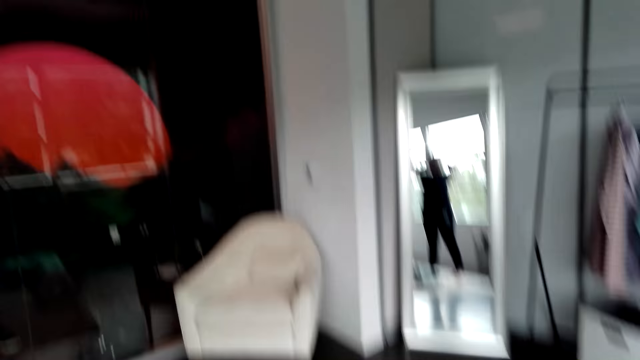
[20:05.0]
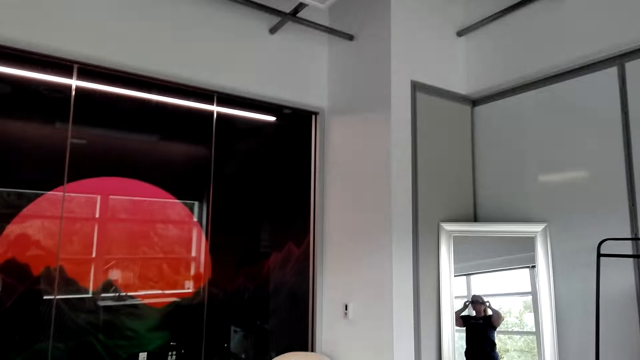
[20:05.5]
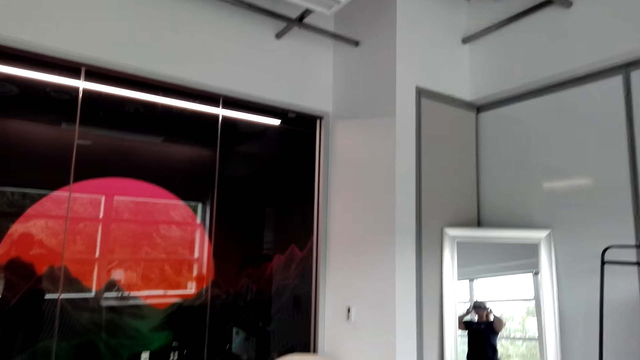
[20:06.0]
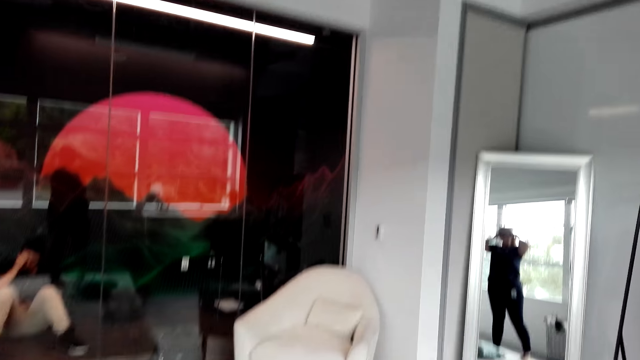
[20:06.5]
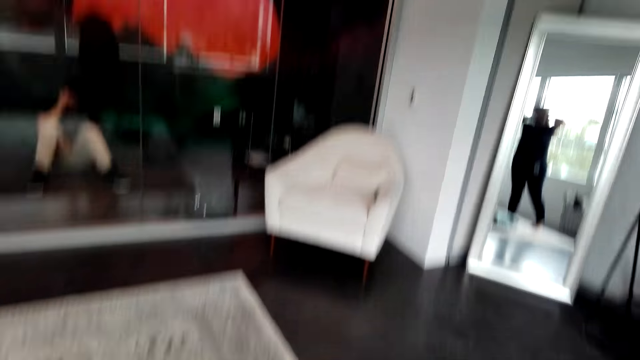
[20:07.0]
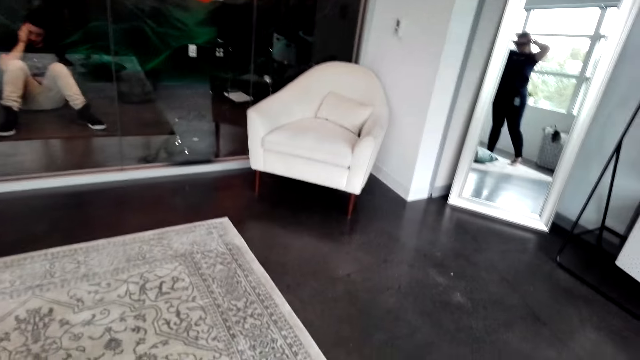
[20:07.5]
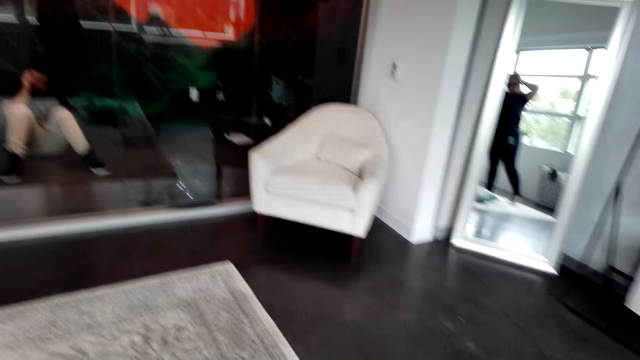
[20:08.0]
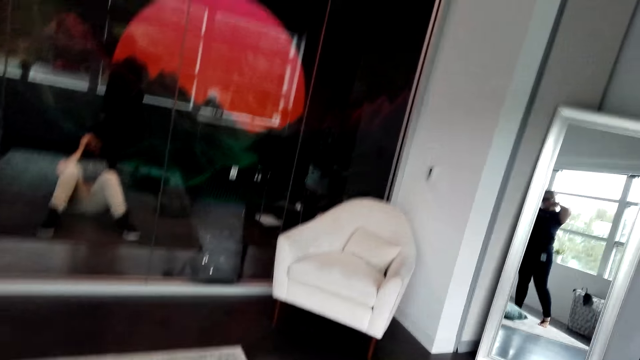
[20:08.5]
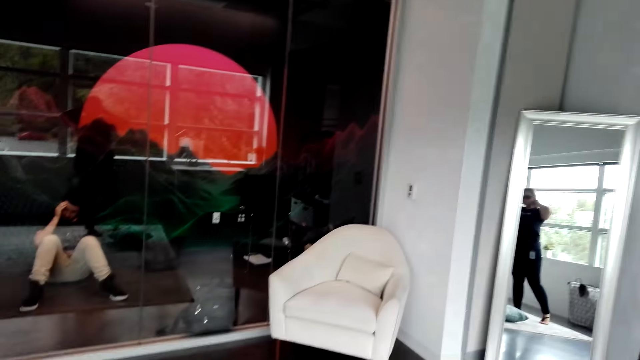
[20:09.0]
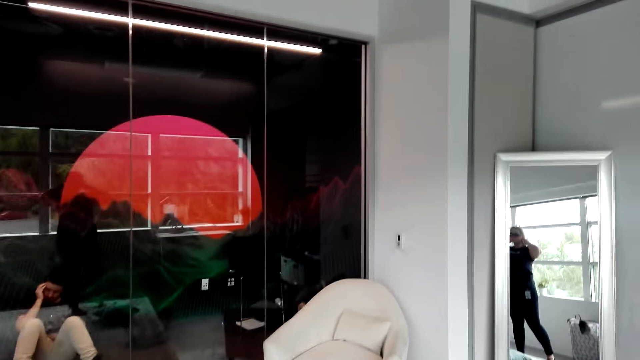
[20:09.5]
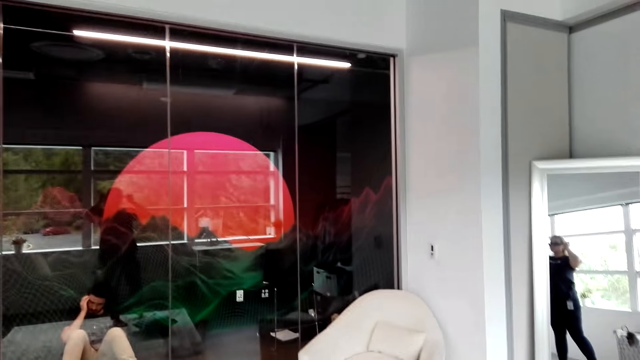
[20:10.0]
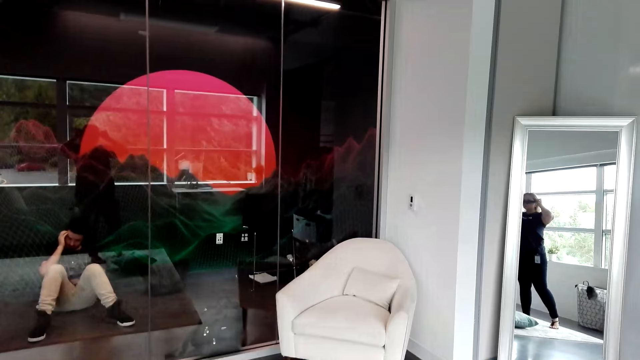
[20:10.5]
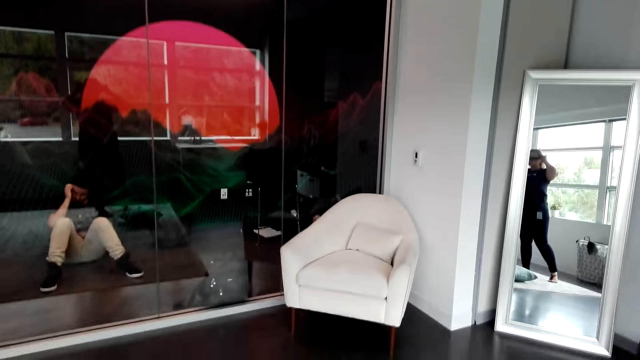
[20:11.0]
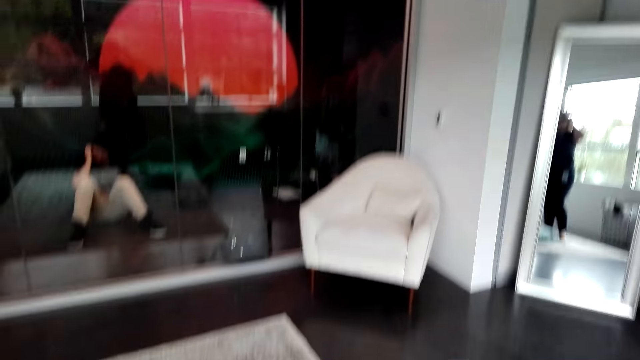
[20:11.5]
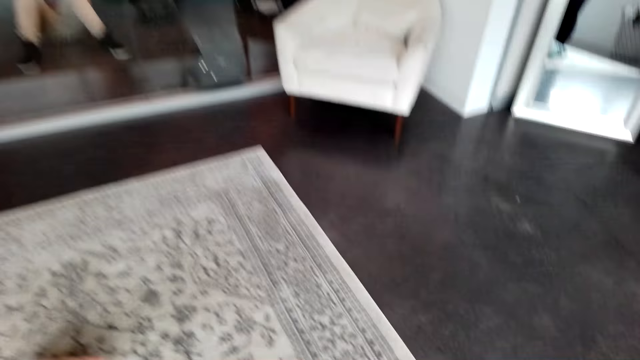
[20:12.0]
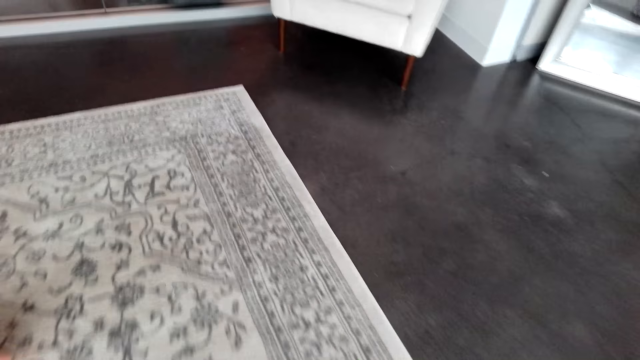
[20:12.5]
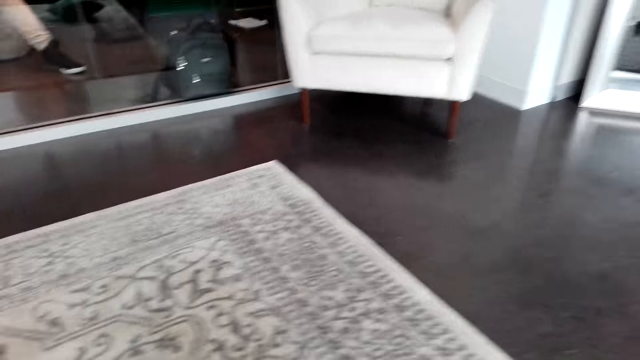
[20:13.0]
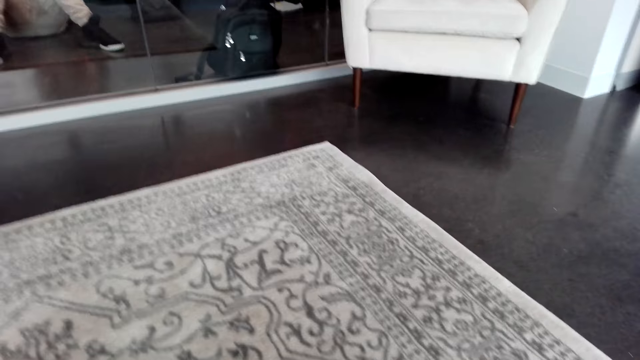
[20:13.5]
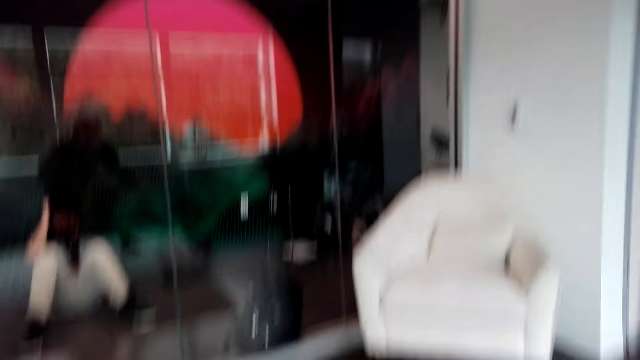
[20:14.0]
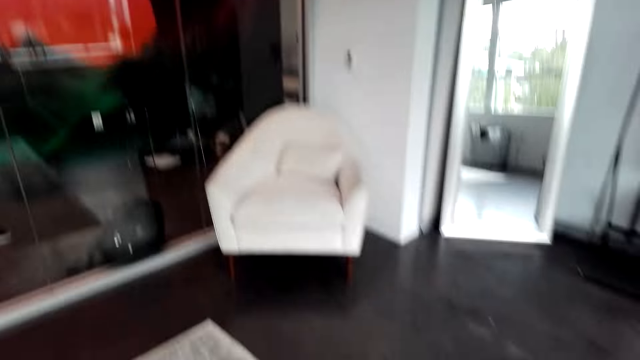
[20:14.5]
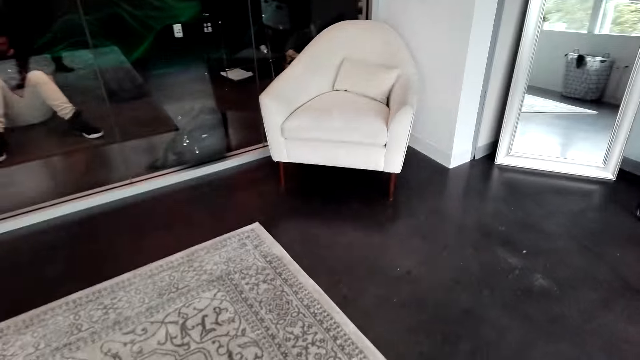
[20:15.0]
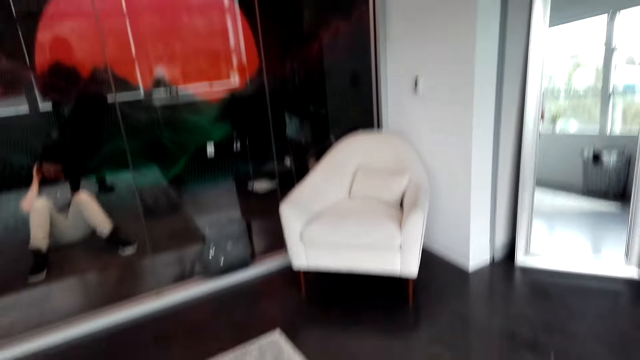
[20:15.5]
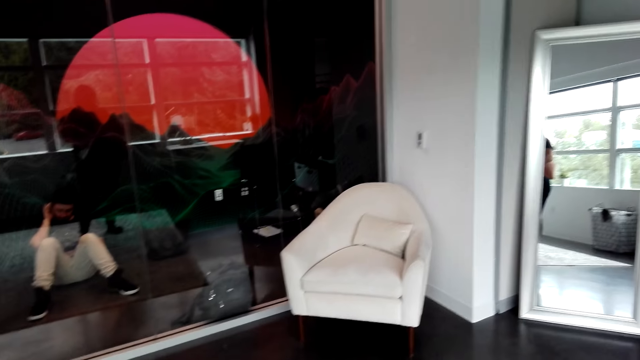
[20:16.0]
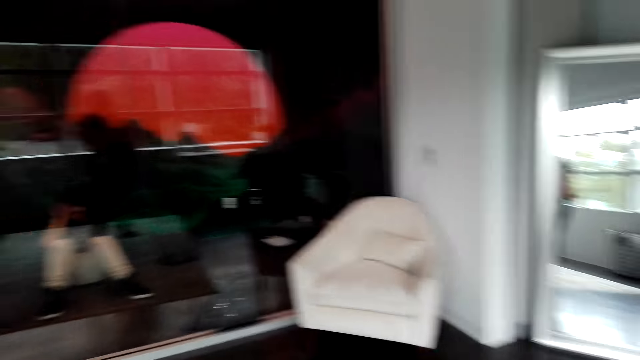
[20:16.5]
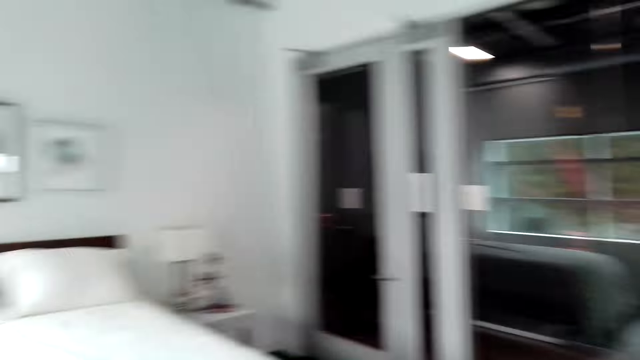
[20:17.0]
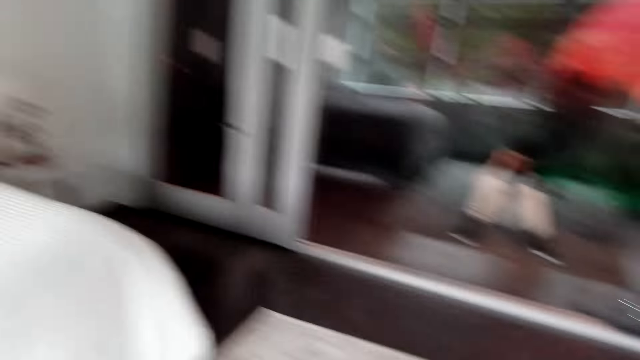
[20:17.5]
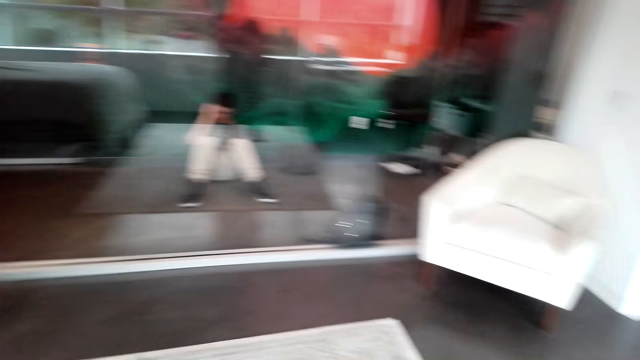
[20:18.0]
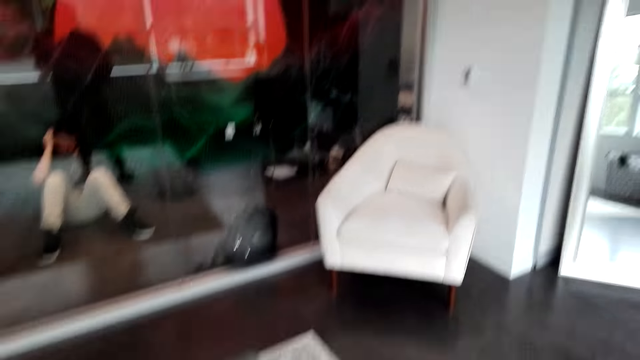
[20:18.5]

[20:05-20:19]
The camera wearer picks up the pillow on the floor.

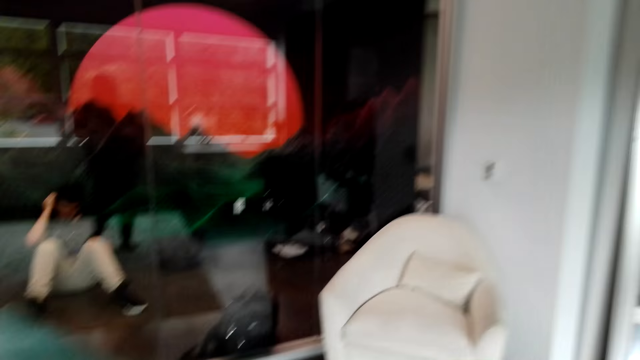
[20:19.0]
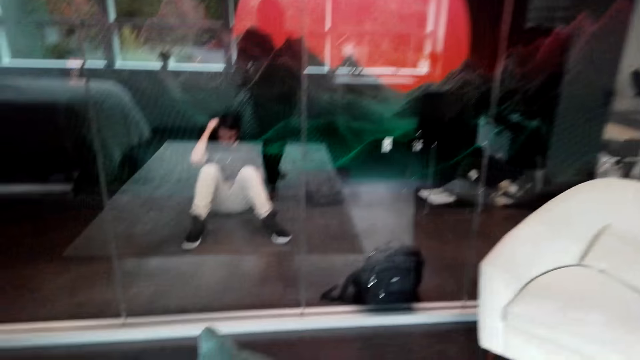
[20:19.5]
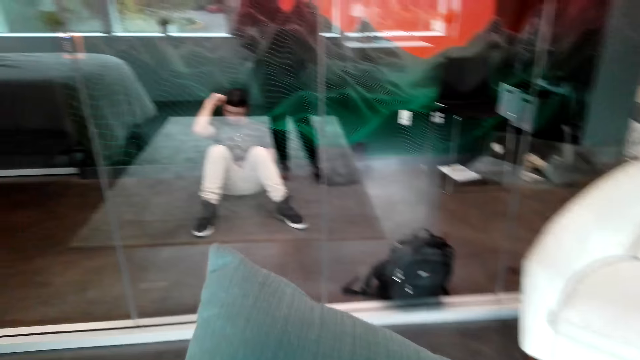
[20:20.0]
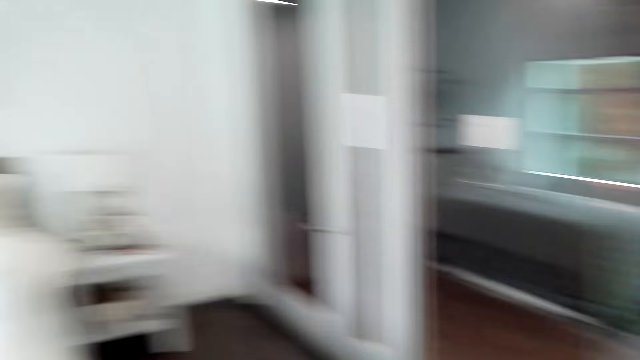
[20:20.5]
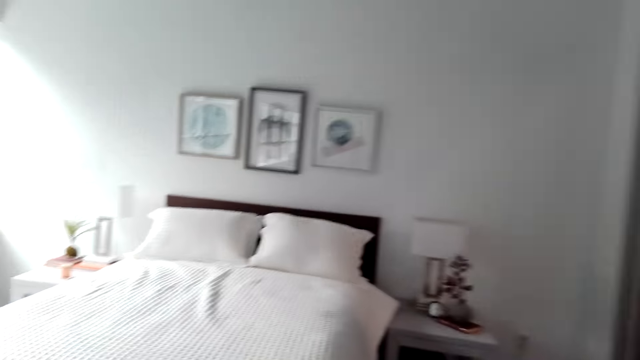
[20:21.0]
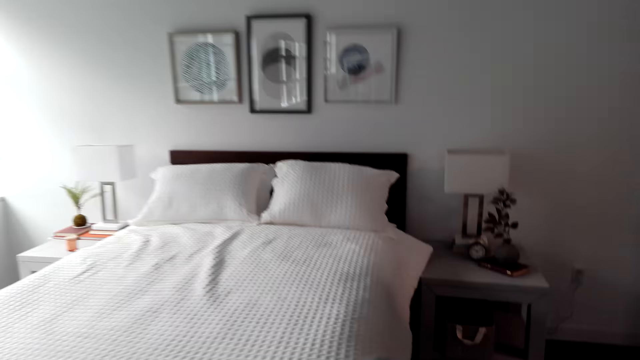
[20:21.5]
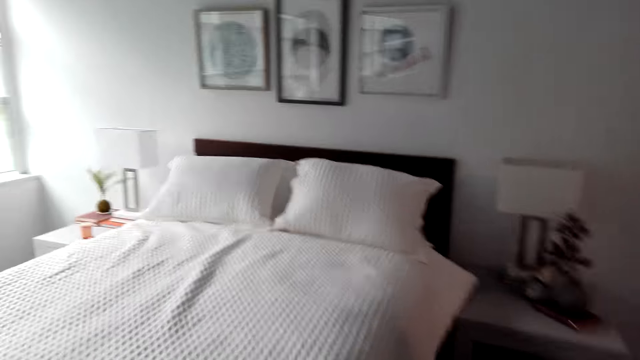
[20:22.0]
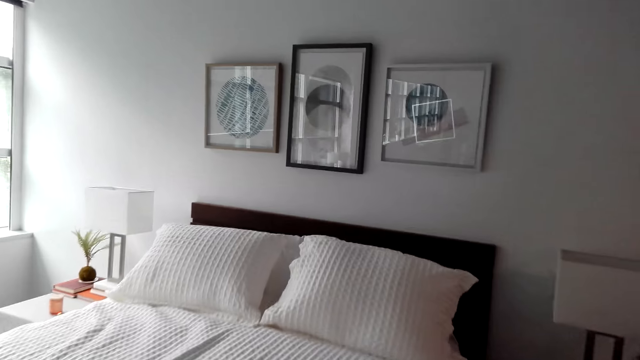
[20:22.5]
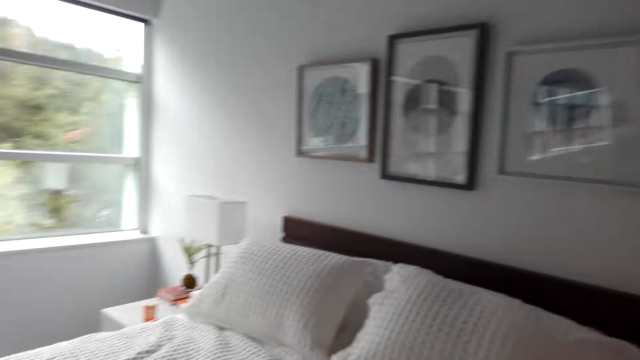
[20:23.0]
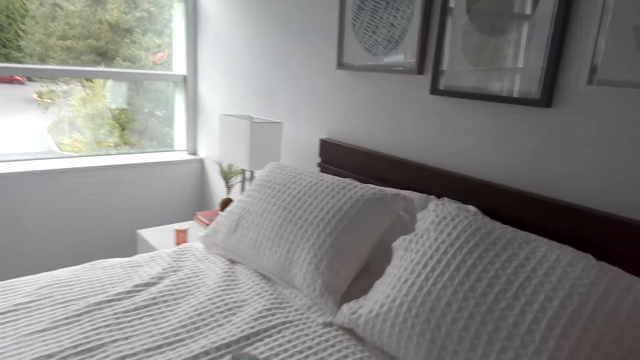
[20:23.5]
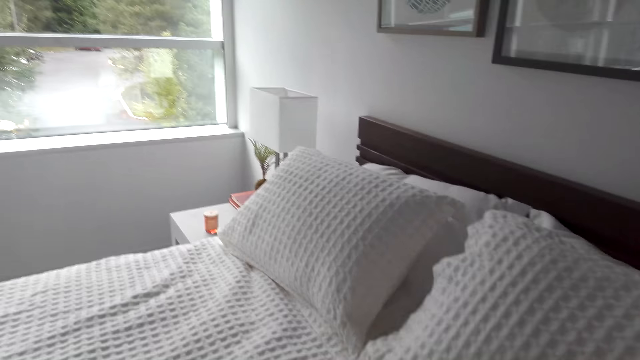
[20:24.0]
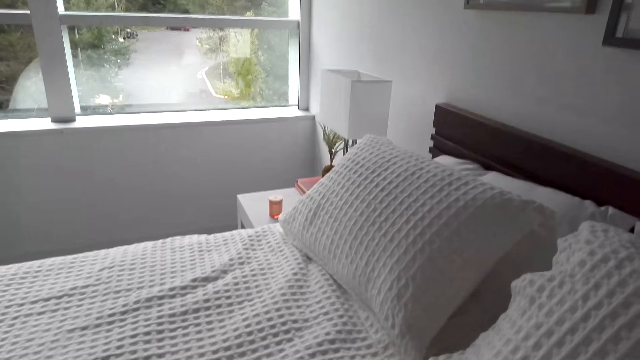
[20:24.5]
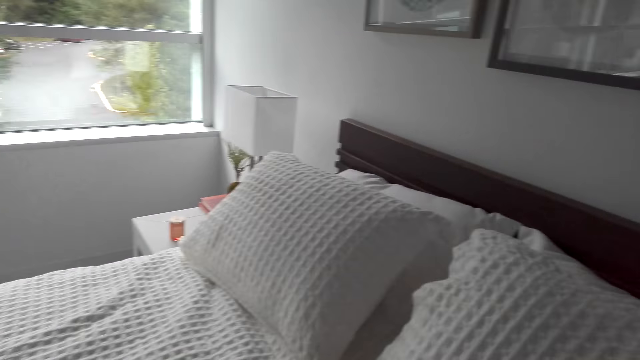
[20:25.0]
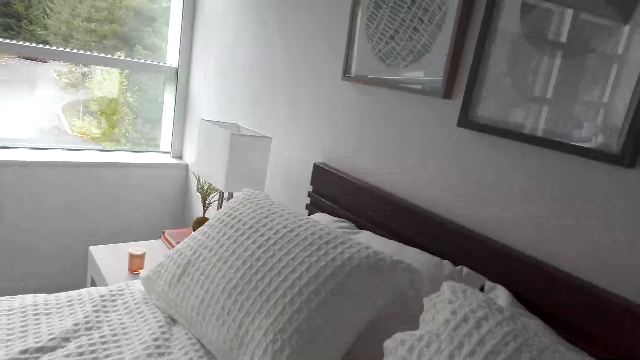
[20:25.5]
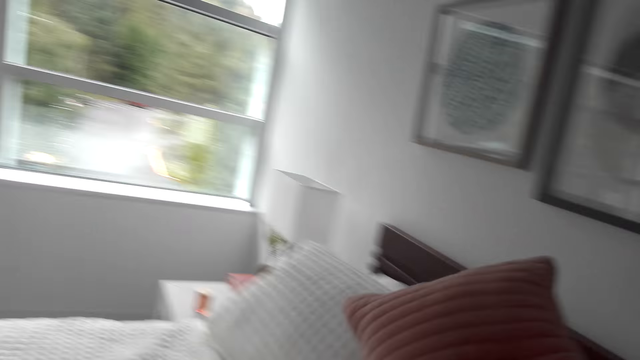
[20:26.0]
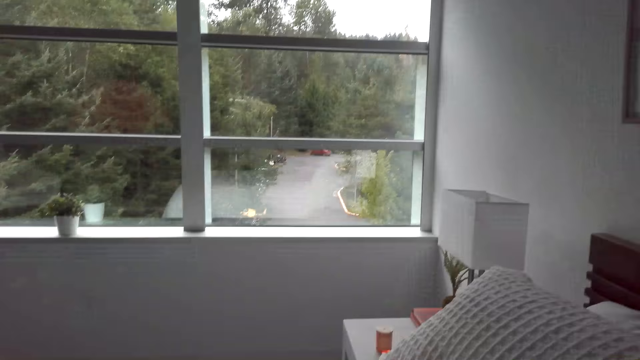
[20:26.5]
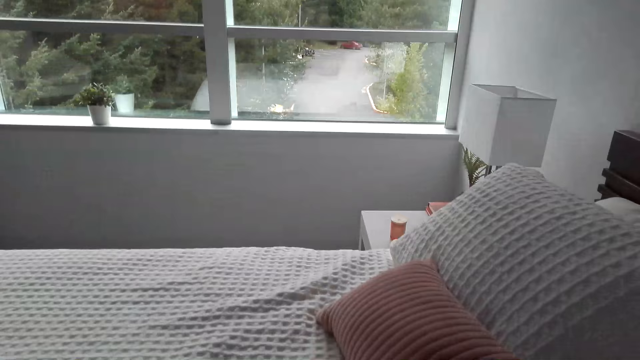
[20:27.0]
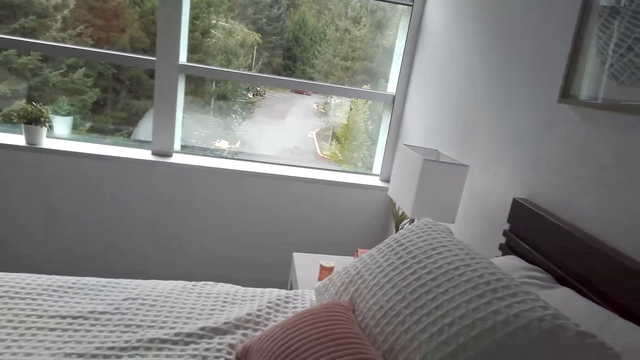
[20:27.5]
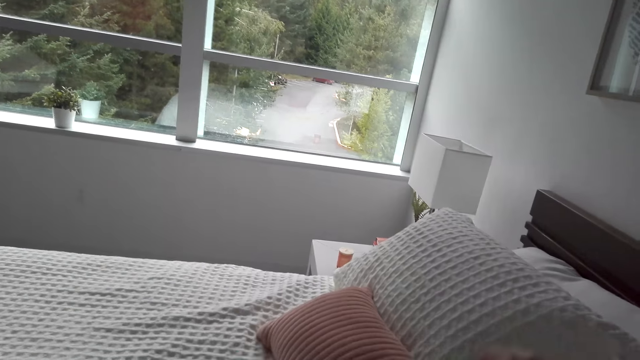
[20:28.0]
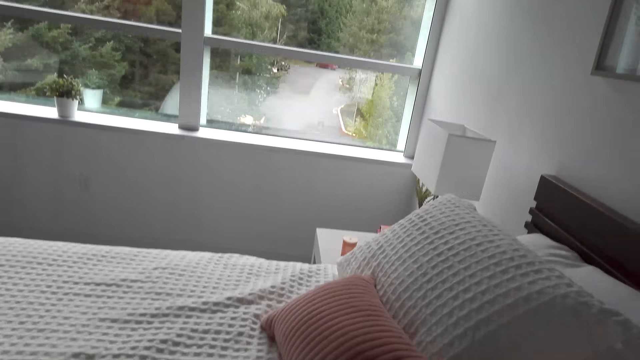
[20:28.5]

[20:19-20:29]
The camera wearer drops the pillow on the bed. They put the pillow on the bed.
